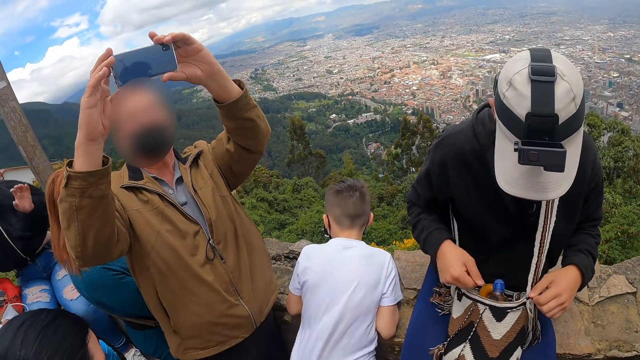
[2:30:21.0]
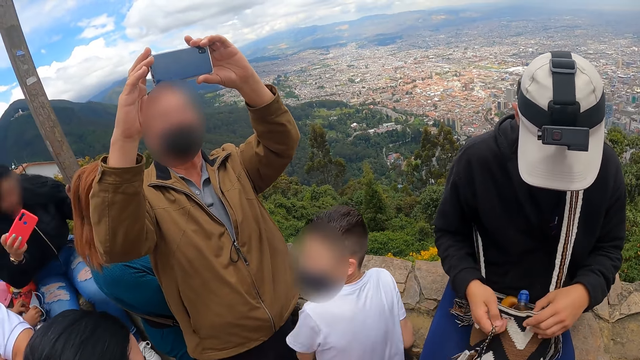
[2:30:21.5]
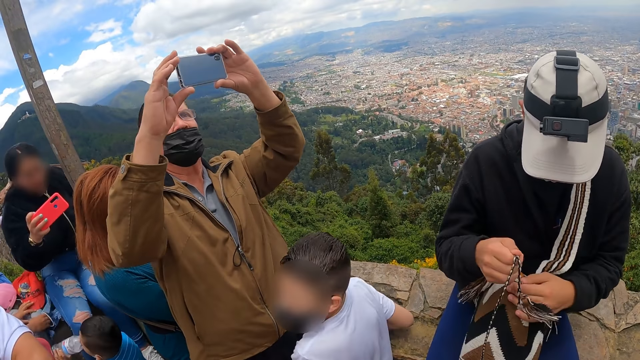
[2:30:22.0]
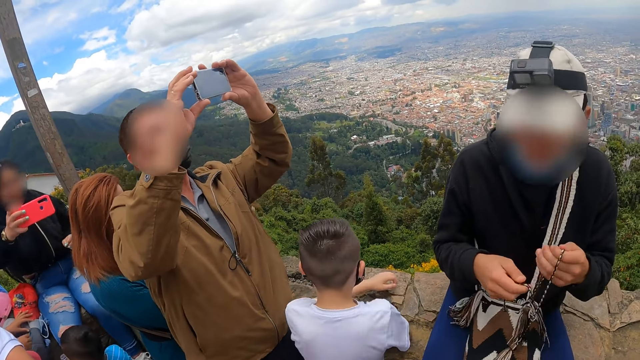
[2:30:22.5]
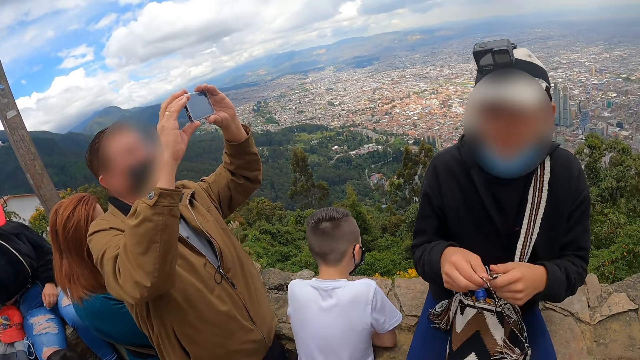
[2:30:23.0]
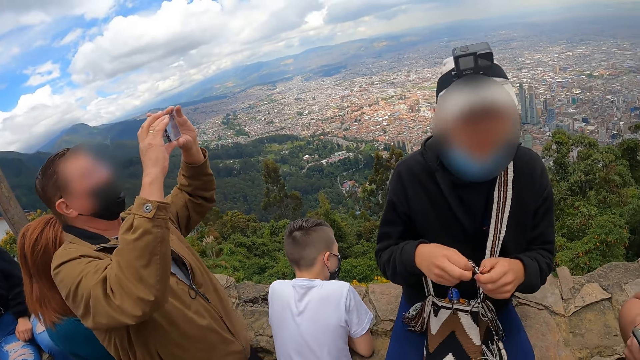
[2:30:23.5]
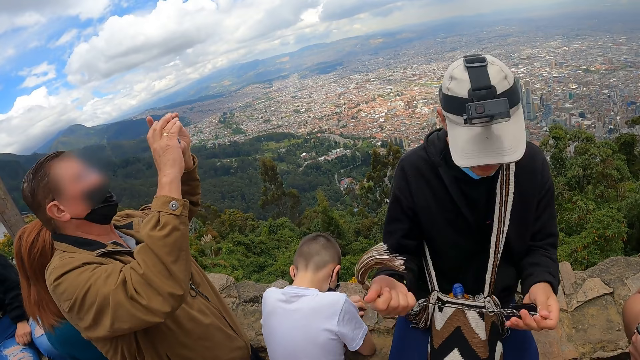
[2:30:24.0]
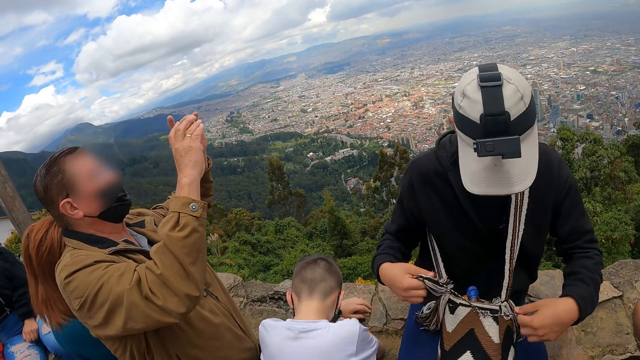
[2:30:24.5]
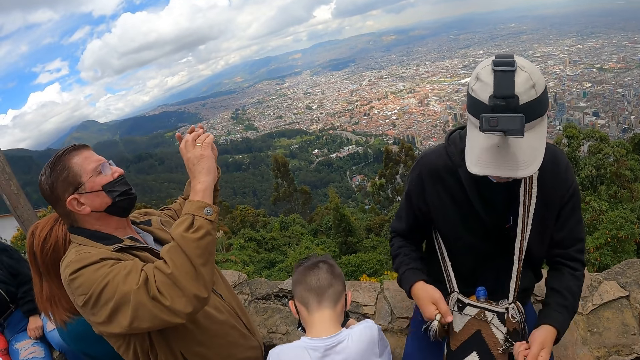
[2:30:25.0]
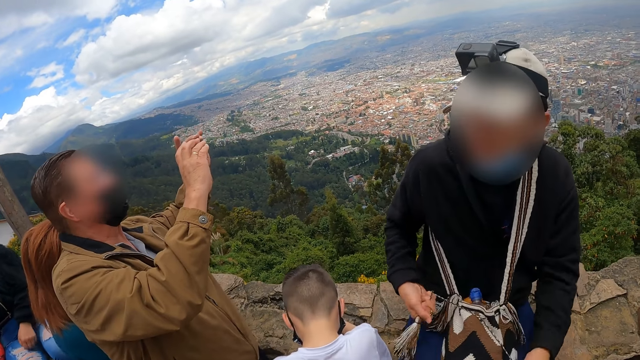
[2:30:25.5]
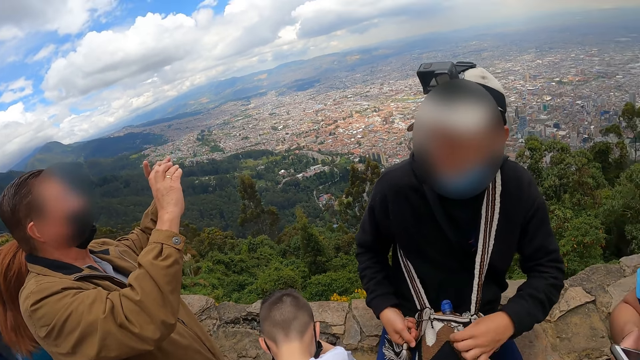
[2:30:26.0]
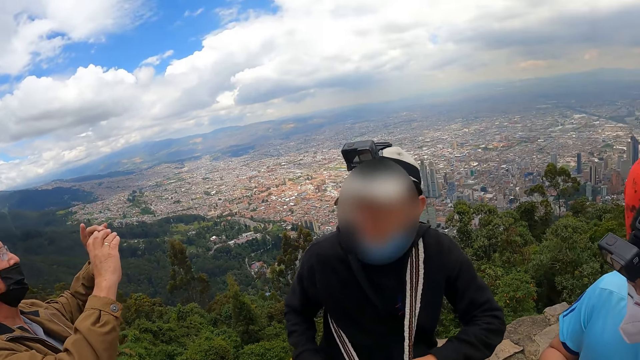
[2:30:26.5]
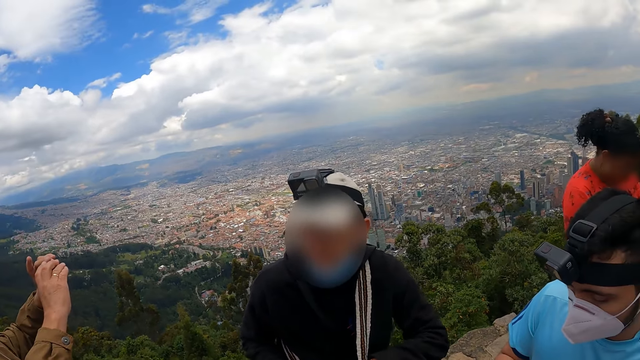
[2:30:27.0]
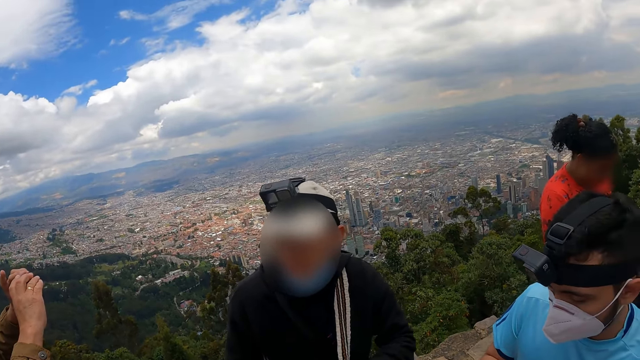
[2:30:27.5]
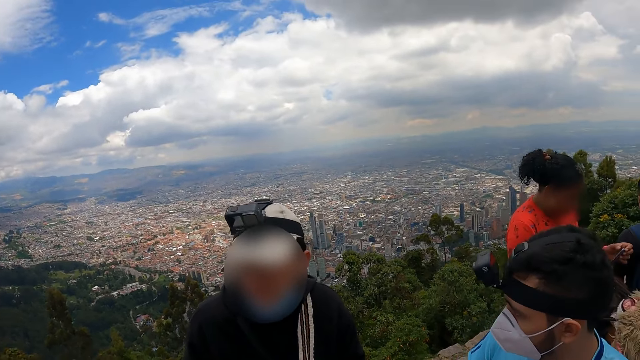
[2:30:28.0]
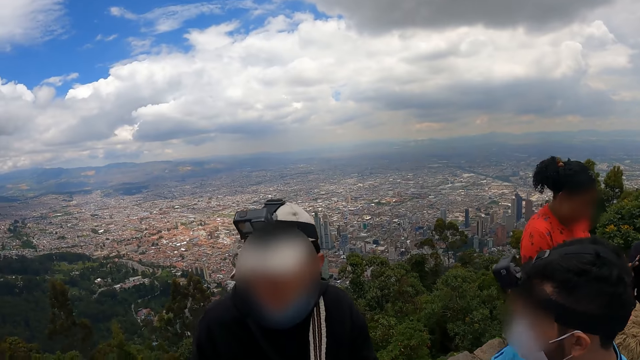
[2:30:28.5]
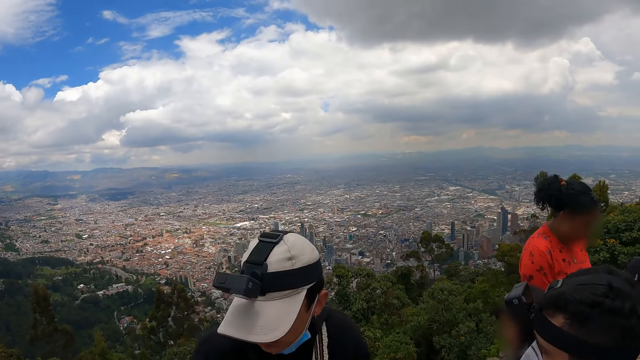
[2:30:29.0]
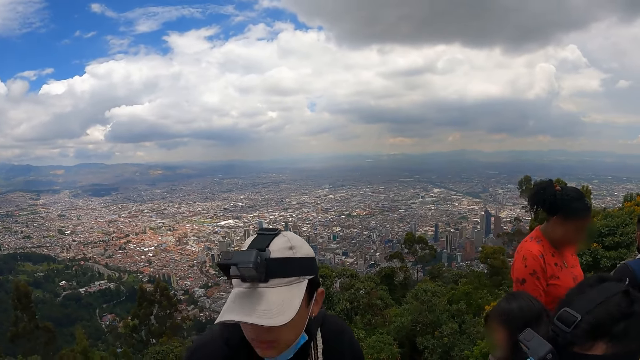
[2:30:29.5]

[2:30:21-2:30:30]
The man ties the bag strings with both hands.

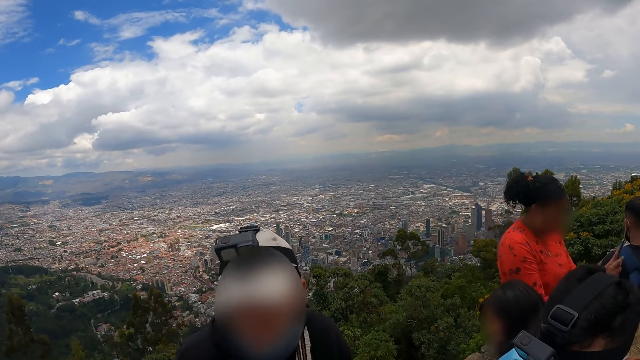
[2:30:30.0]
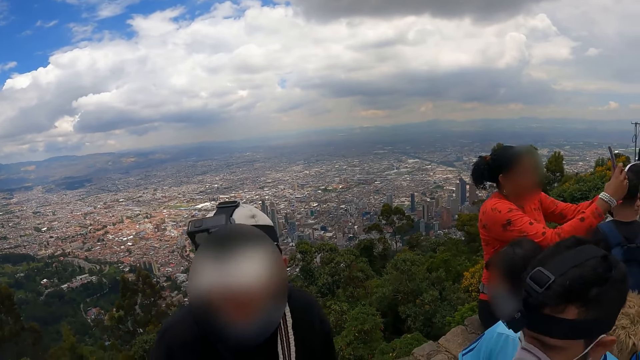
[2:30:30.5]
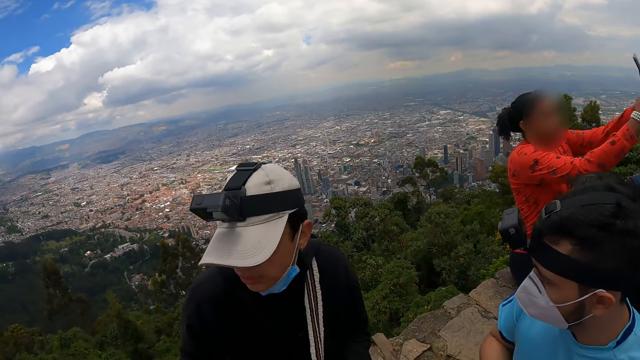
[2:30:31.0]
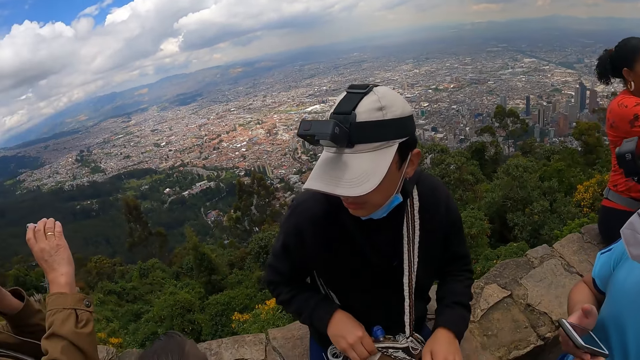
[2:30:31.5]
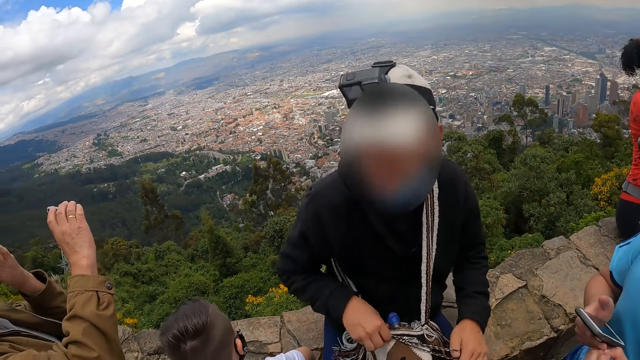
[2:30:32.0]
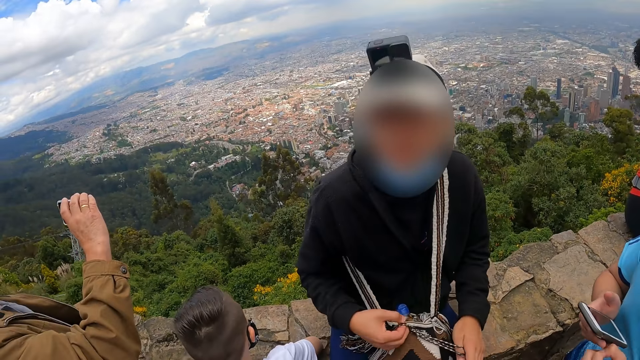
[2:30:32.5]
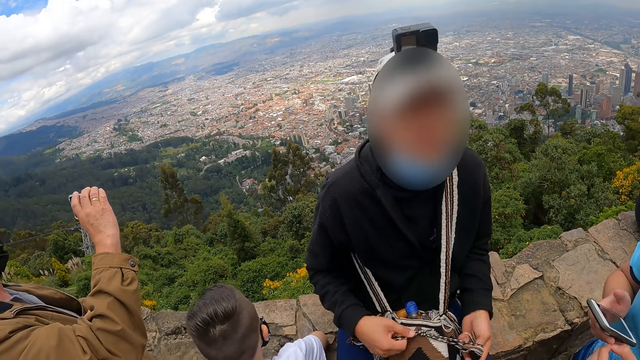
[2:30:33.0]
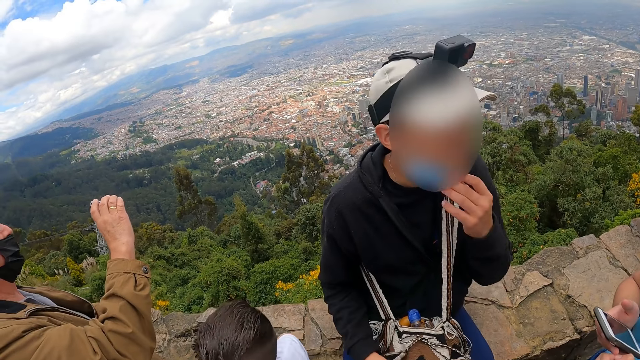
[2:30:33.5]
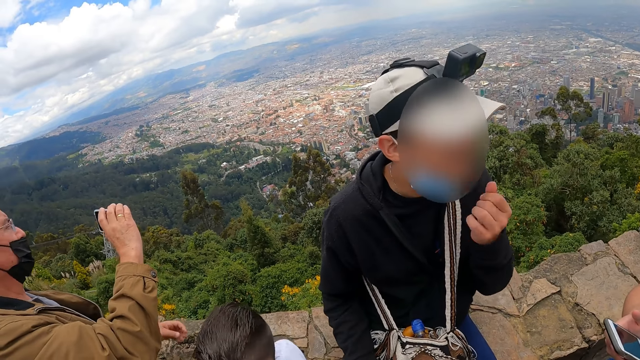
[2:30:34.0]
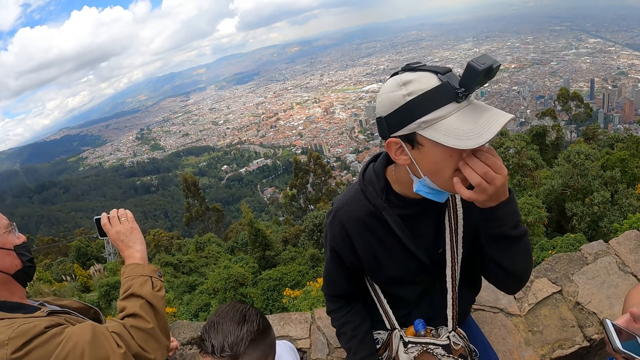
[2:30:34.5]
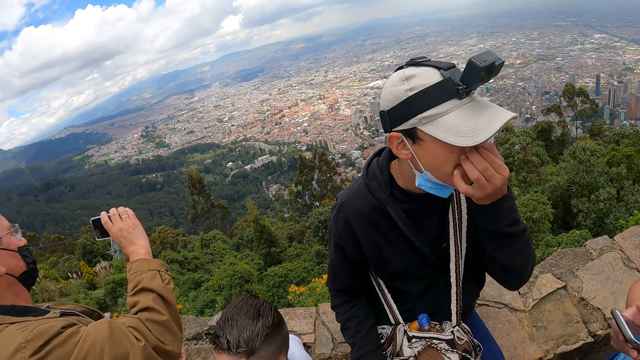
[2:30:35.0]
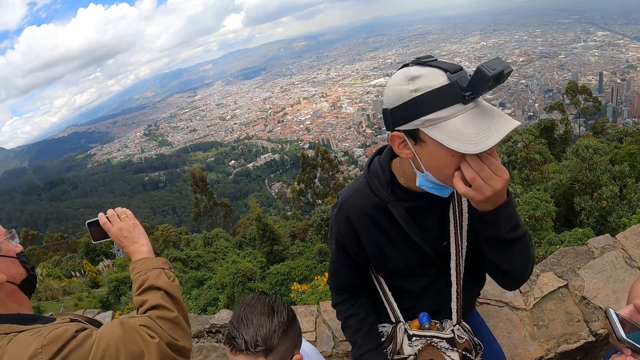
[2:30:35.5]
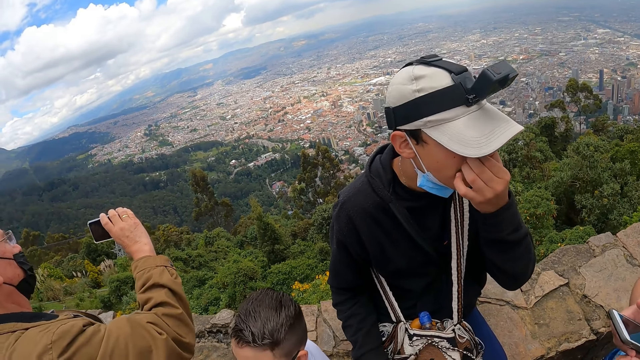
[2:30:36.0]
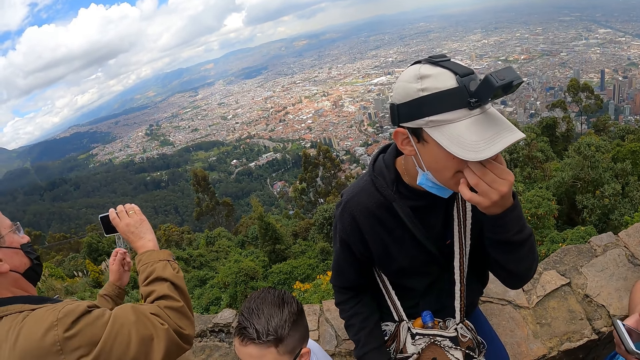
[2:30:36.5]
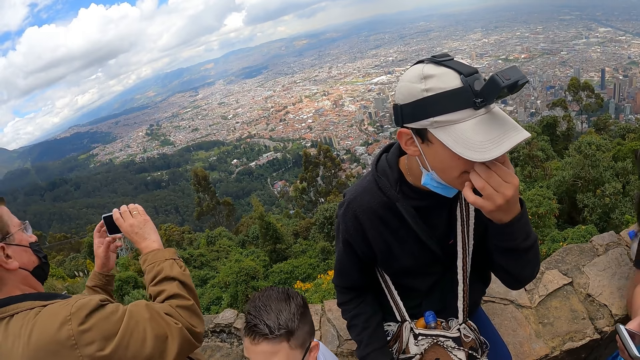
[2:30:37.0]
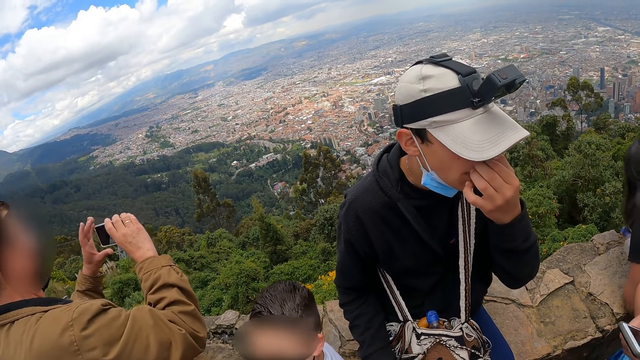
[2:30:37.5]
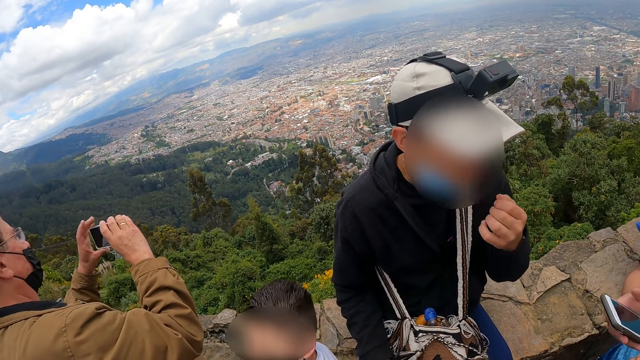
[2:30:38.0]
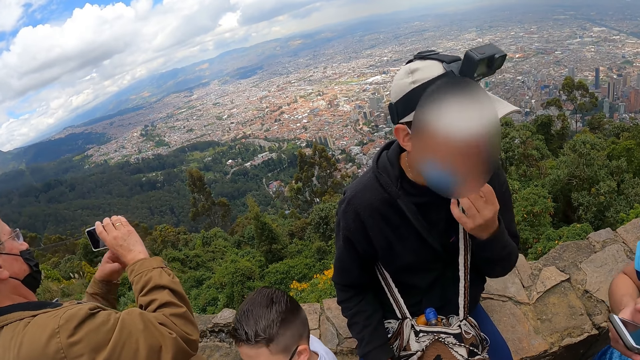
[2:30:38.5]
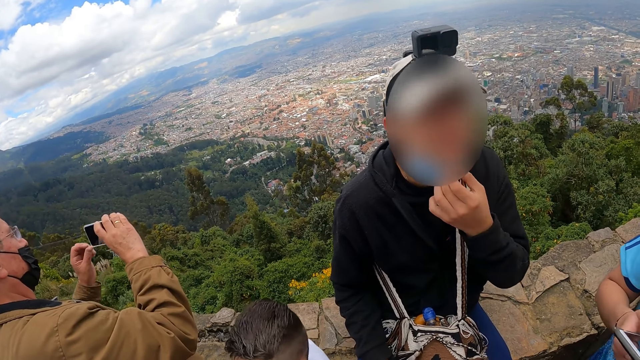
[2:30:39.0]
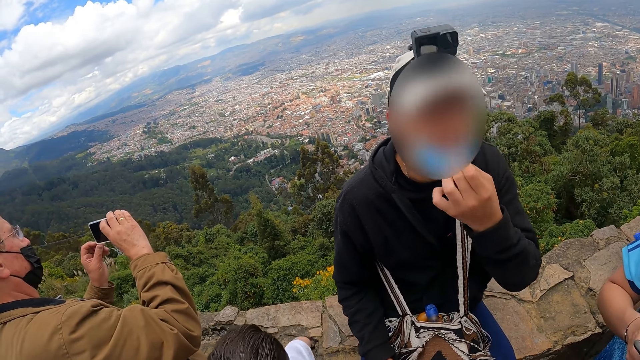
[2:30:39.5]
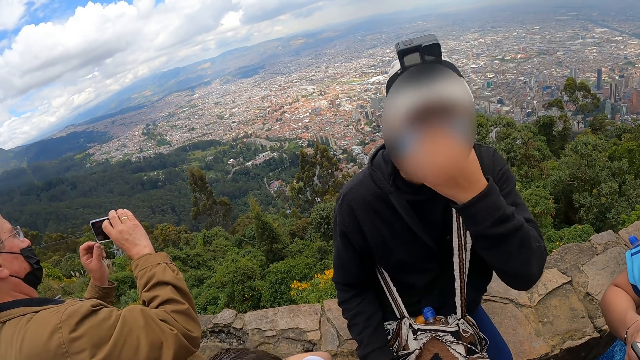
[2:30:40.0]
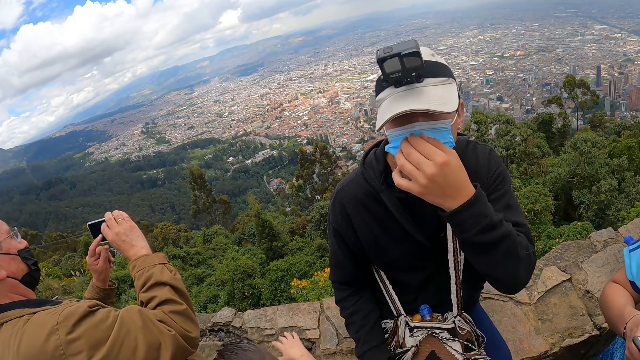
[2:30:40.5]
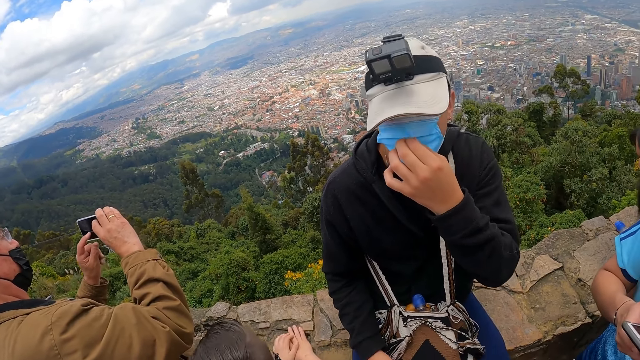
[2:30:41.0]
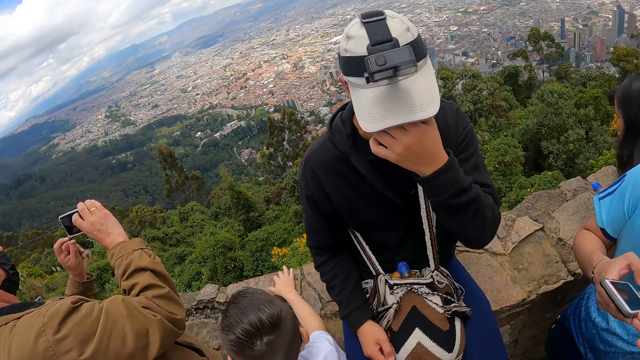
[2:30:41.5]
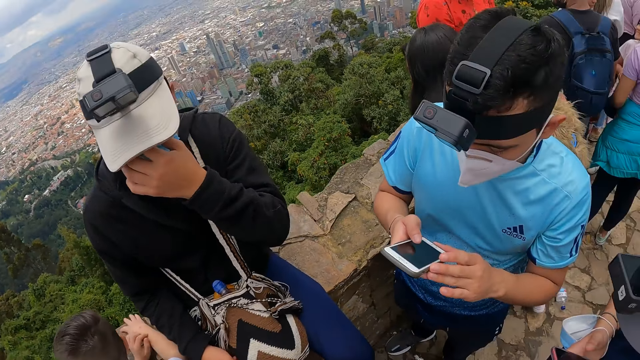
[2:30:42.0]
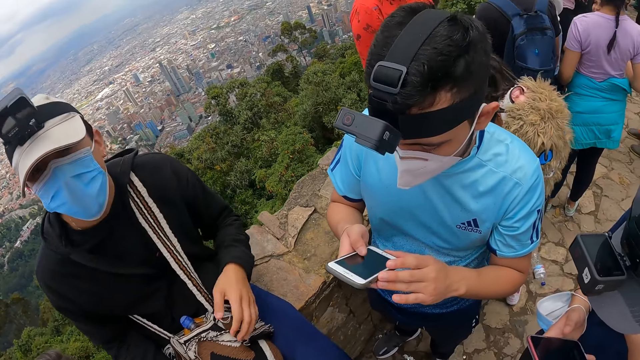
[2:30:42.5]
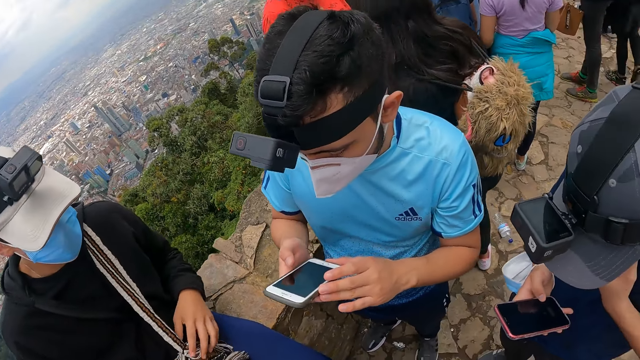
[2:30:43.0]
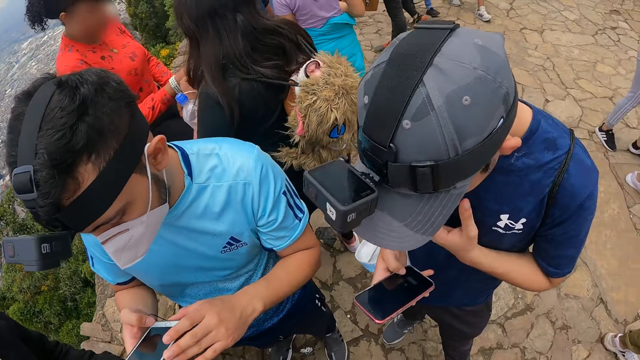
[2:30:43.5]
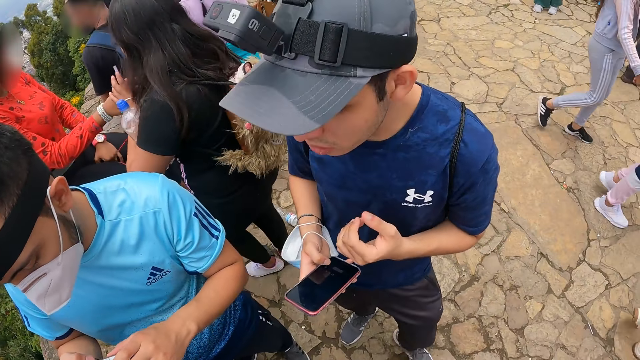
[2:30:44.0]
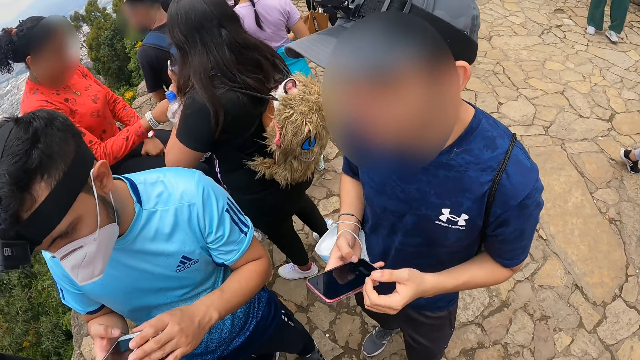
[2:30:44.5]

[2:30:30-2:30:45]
A man ties the bag strings with both hands. The man holds the nose mask with his left hand. The man rubs his nose with his left hand. The camera wearer looks at the view. The man wears the nose mask with his right hand. Another man operates the phone with both hands. The camera wearer looks around. Another man operates the phone with his right hand.
